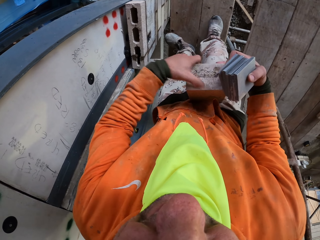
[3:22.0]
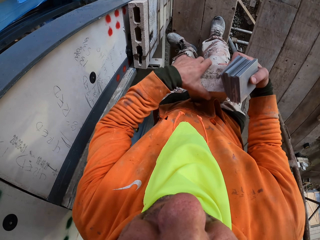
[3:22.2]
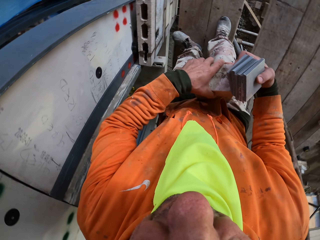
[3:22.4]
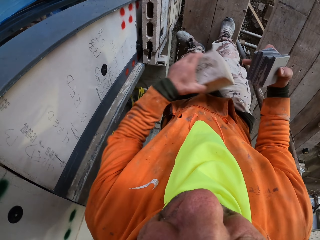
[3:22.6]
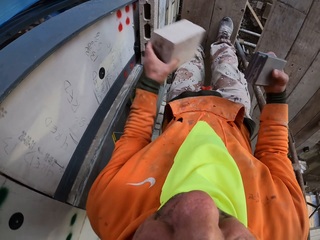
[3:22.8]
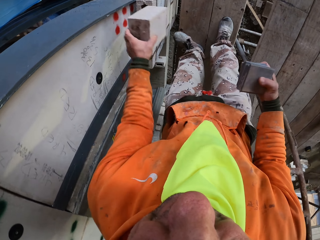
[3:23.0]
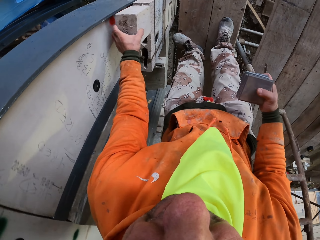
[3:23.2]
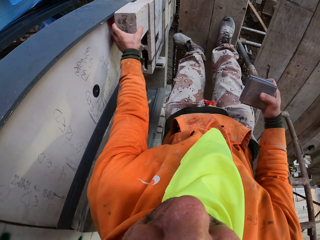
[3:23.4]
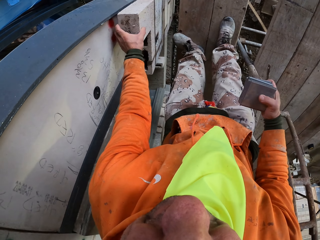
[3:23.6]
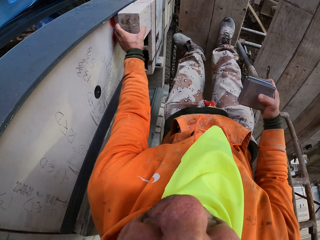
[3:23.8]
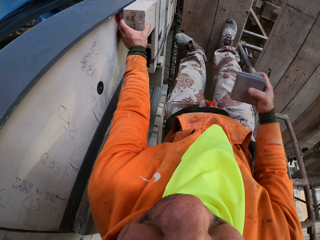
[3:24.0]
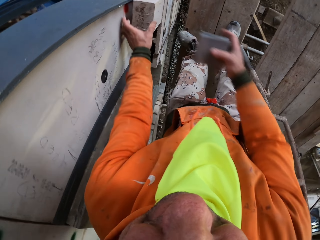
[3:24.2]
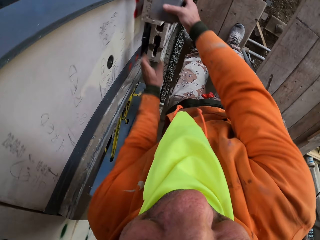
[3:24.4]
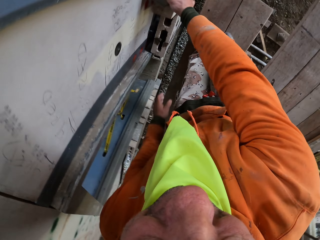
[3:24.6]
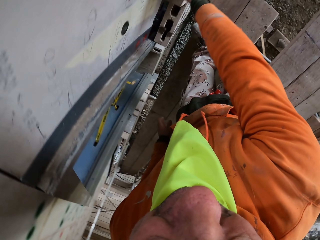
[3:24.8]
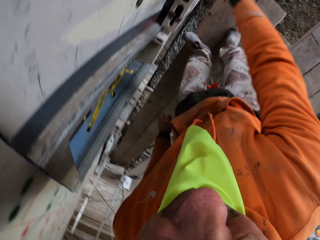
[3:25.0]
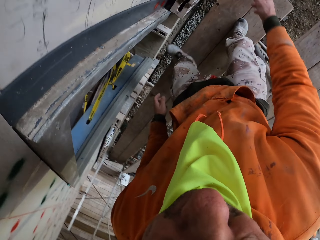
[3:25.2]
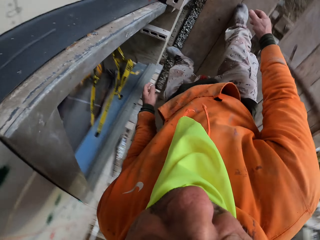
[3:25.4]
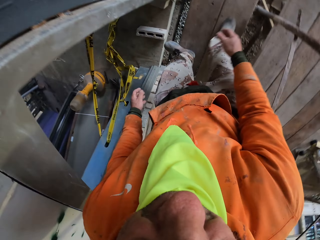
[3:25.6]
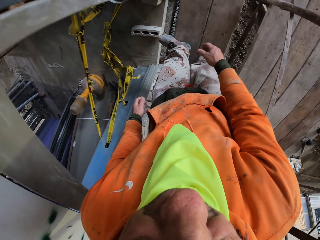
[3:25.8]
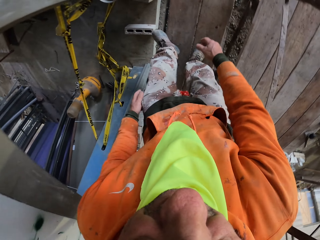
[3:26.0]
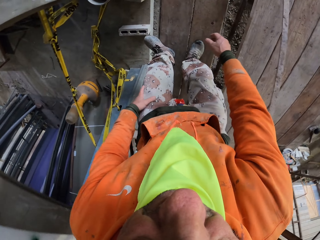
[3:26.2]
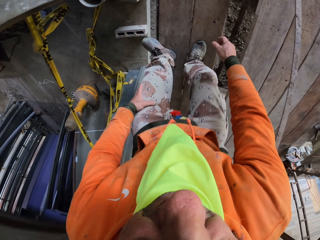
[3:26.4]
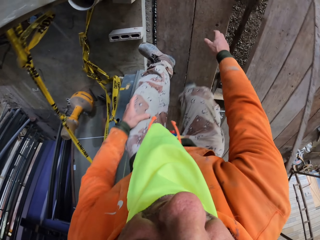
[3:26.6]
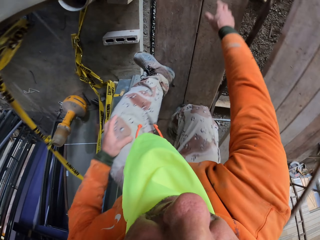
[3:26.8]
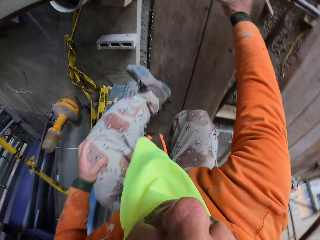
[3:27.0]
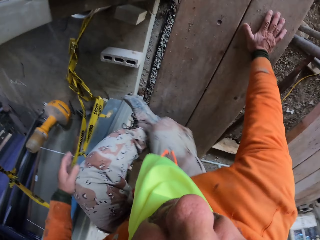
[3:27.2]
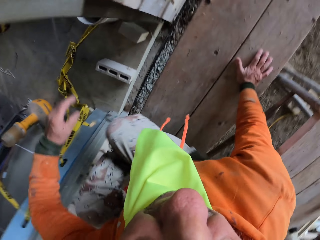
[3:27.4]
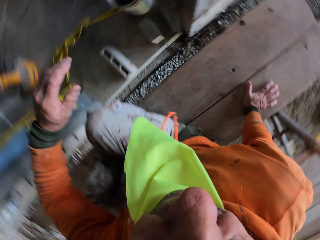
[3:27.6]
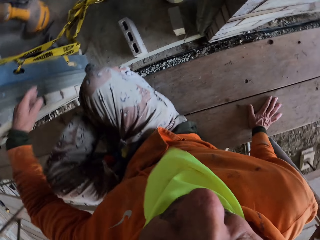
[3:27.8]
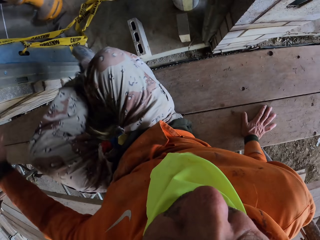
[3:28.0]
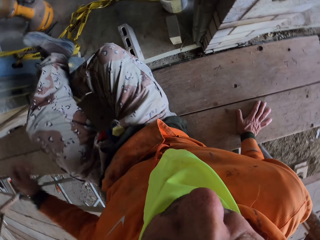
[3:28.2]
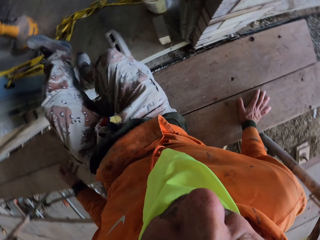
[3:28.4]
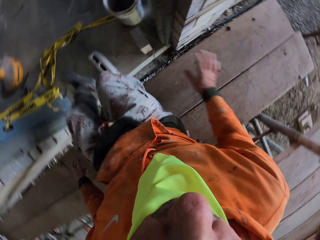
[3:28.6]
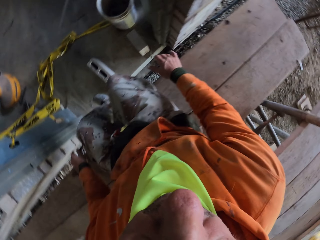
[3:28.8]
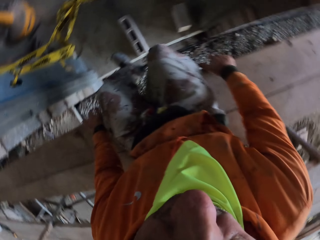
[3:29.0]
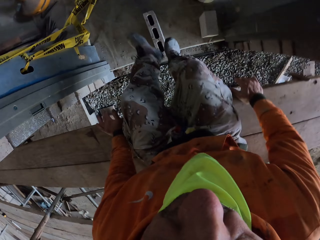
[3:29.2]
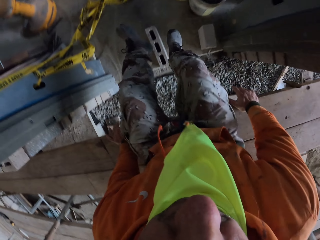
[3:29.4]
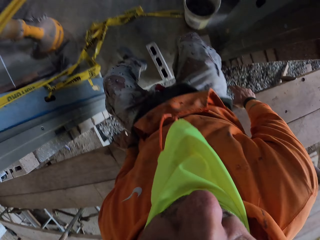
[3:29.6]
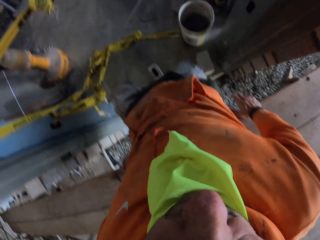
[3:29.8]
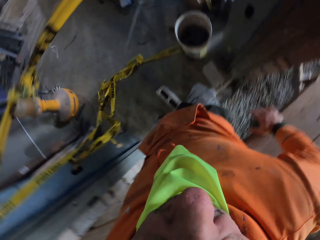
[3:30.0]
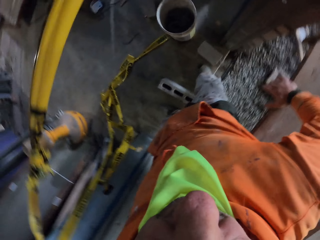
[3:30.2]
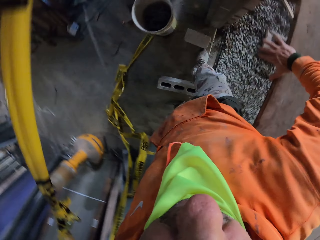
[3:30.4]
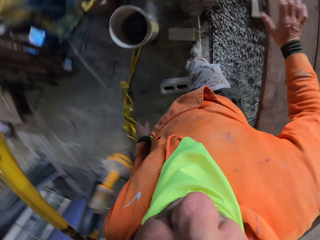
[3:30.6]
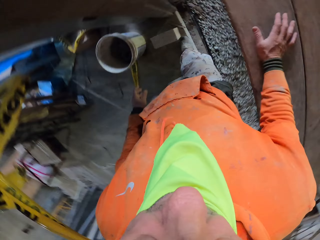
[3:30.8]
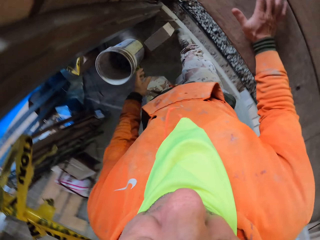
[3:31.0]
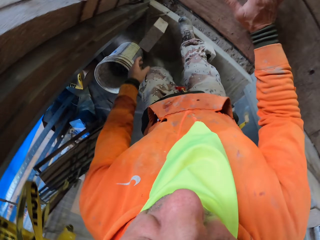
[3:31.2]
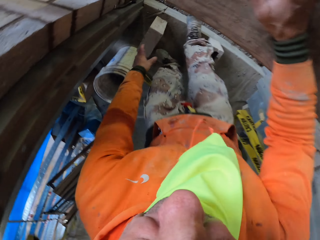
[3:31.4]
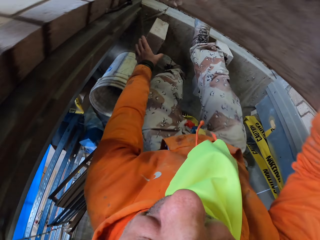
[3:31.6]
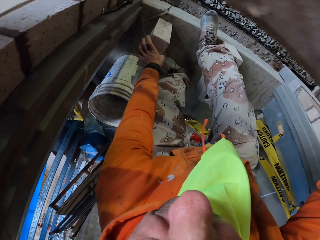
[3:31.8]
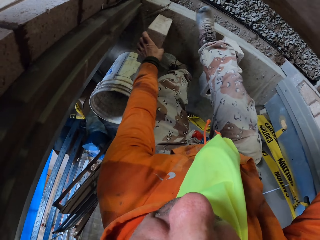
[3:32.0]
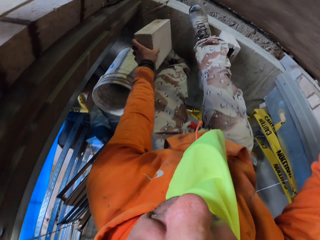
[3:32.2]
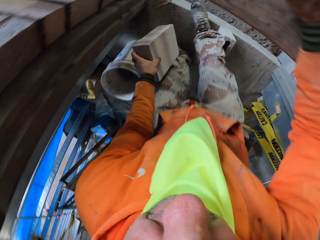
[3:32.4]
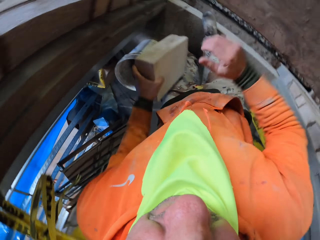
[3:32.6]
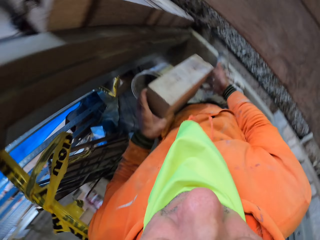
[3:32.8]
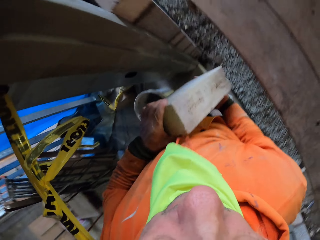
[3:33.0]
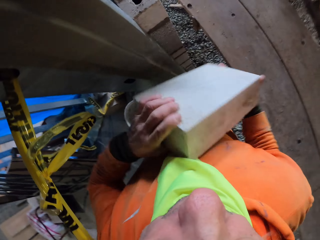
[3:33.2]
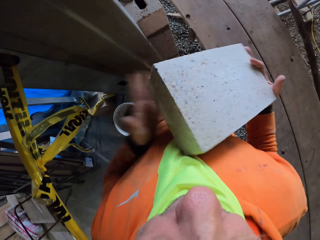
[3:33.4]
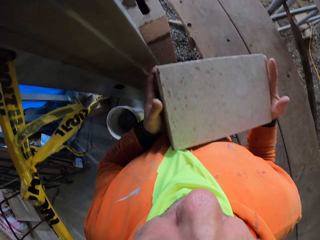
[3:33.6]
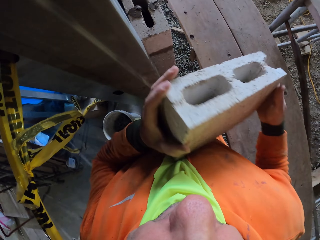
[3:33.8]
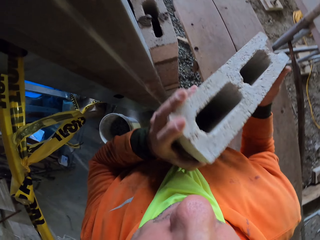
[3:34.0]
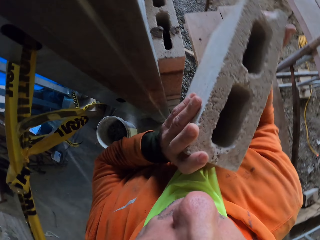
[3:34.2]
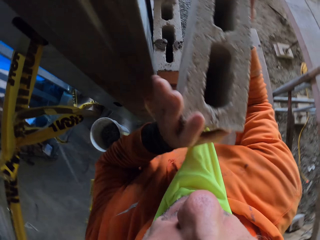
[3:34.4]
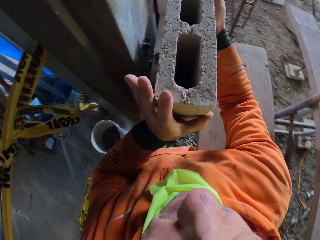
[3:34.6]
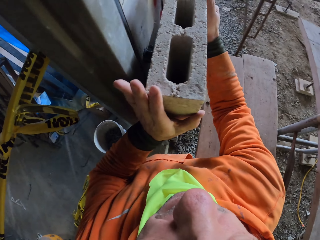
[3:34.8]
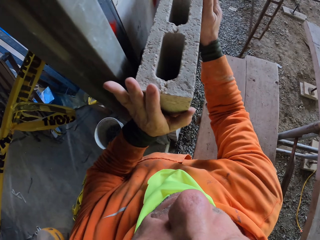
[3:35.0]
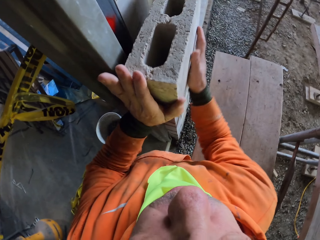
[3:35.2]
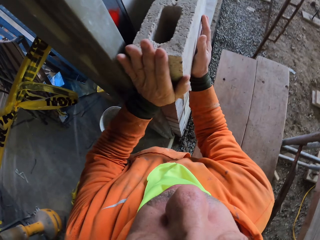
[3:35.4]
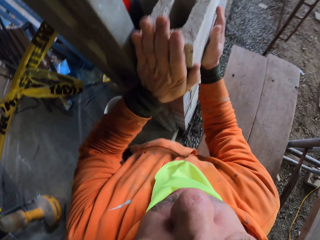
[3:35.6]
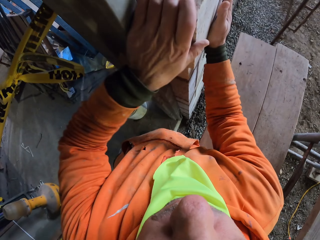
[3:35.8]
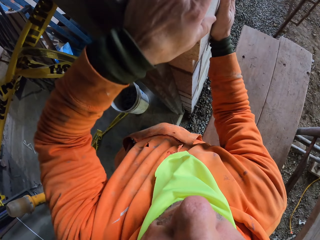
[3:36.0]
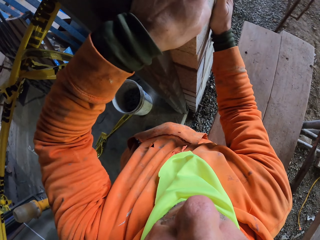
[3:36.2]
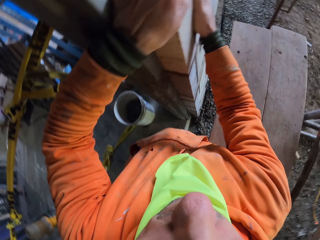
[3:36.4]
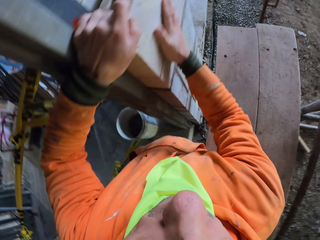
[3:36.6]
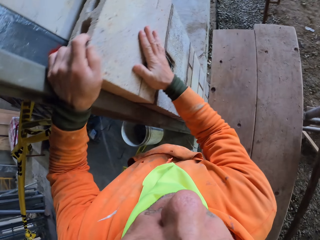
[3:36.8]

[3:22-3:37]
The camera wearer places the hollow block on other blocks and places something on the block. They walk on the scaffolding, jump from the ladder, sit on the scaffolding and jump. They pick up a hollow block or brick from the floor, hold the hollow block with both hands and fix the brick on the bricks.

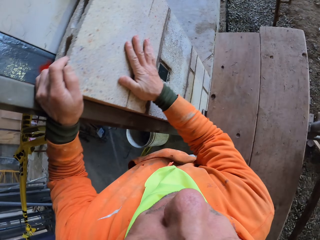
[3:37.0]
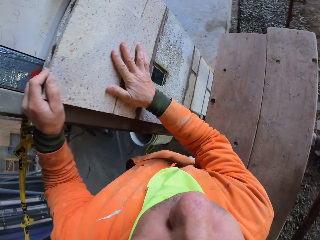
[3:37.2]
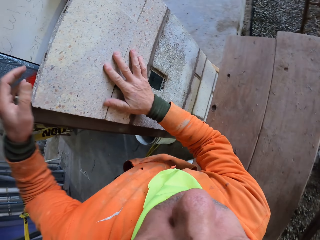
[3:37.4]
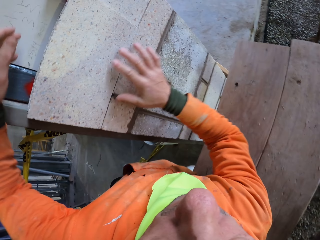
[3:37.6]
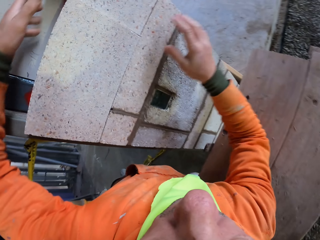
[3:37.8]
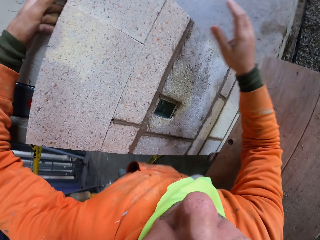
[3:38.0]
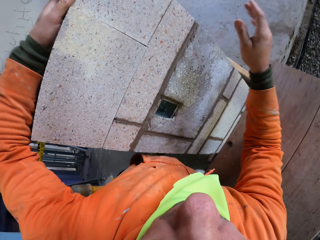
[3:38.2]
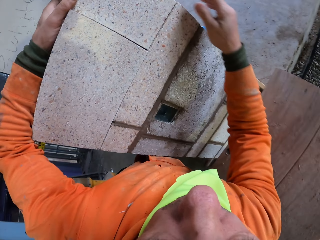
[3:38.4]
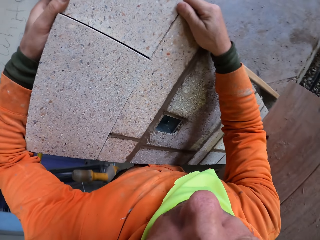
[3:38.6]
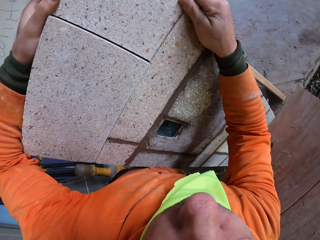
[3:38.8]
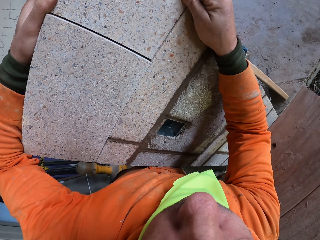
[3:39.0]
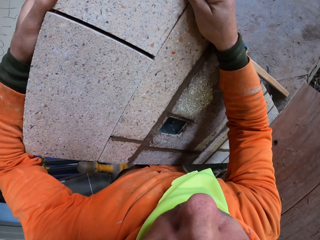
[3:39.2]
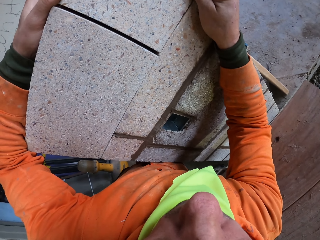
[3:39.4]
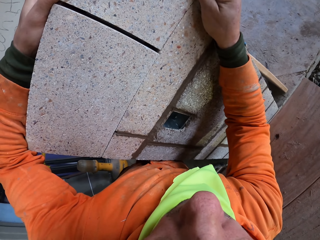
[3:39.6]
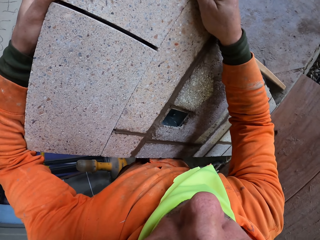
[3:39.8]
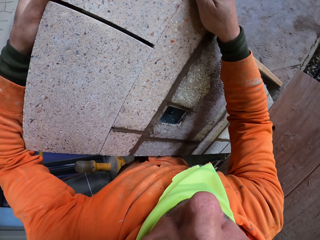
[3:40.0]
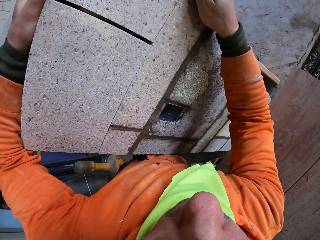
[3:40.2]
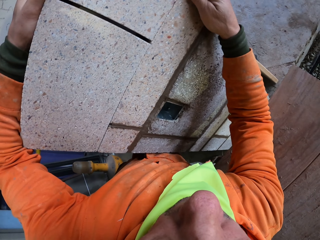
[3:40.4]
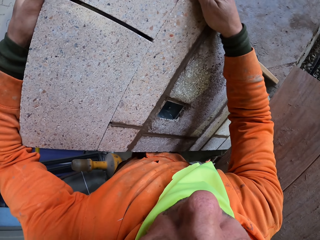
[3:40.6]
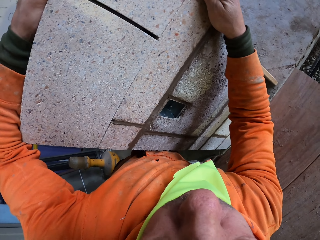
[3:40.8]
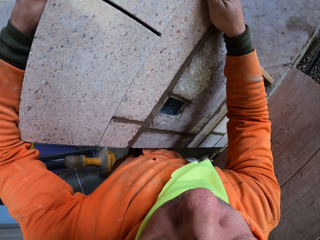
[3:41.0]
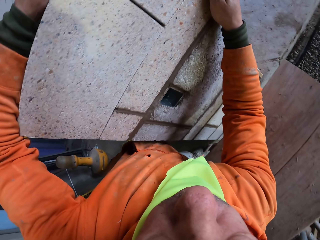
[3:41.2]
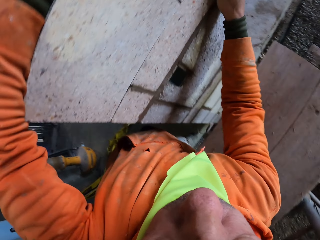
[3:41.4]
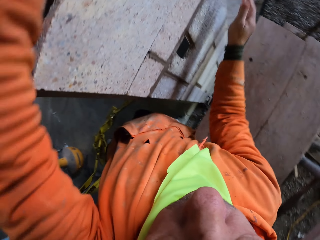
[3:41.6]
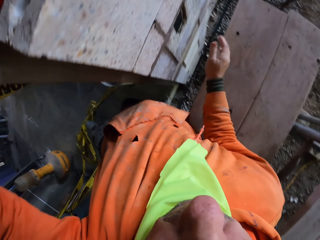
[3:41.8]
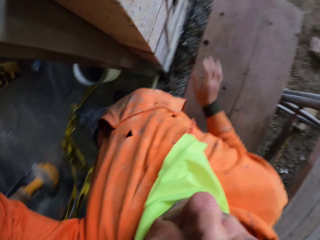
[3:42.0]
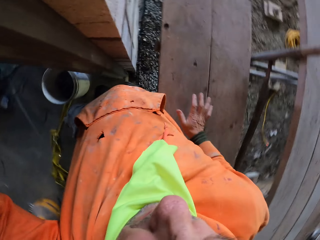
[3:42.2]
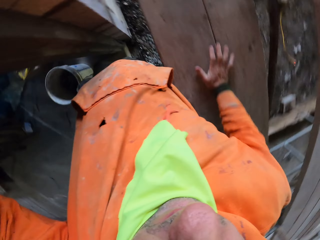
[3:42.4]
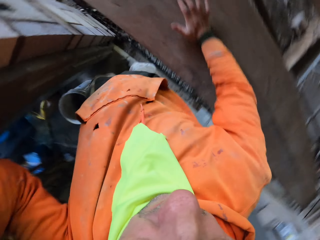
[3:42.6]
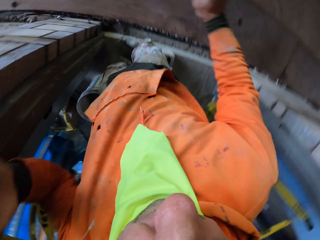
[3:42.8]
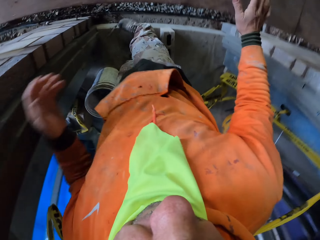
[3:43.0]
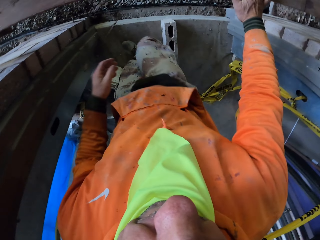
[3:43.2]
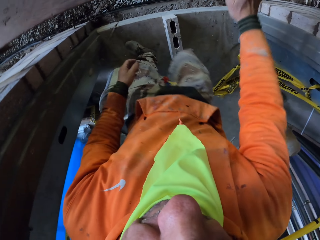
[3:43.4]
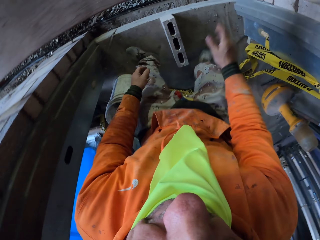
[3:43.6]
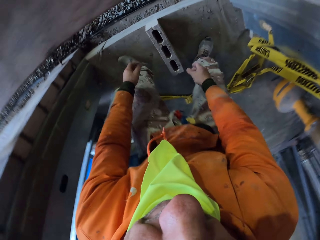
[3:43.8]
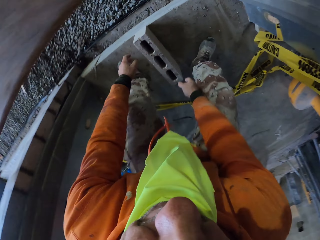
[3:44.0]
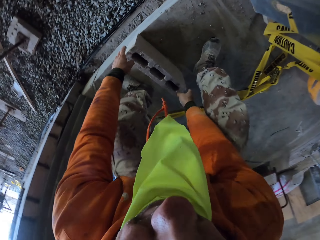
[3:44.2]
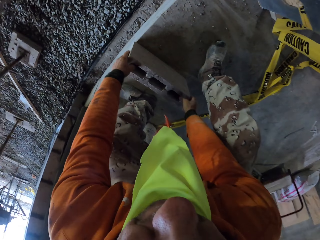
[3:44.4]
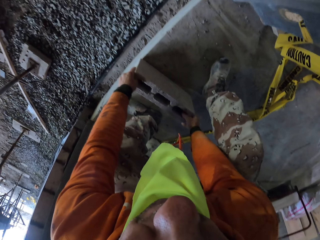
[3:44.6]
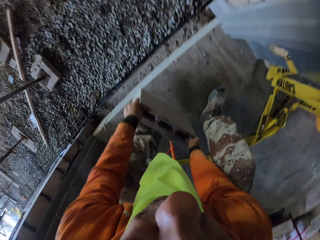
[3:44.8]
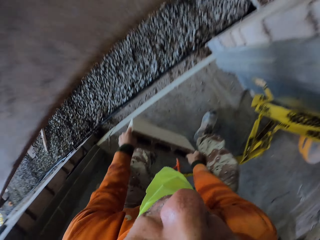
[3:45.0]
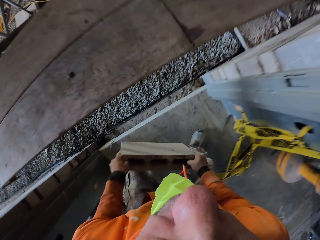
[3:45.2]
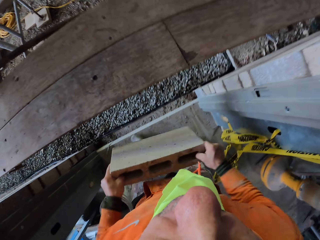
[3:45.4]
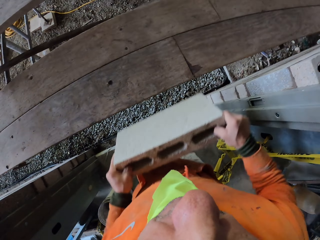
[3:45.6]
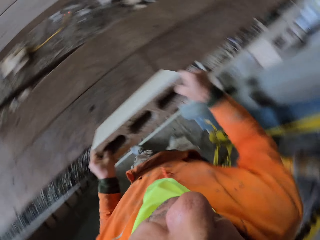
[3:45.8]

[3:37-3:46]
The camera wearer arranges the blocks. They move backwards. They pick up the second brick from the floor.
